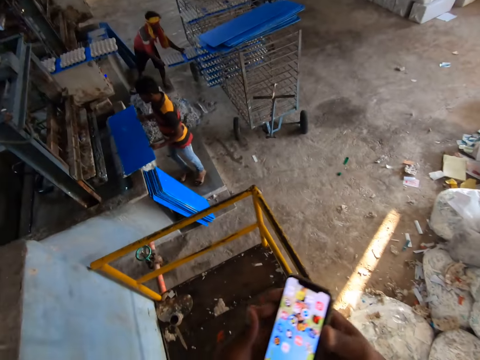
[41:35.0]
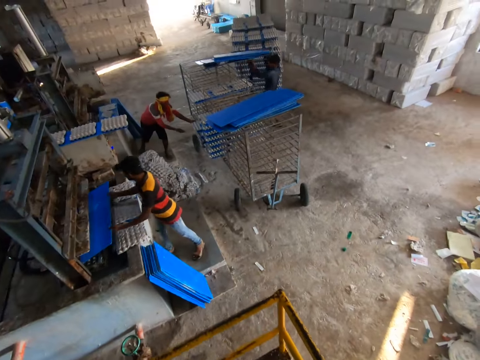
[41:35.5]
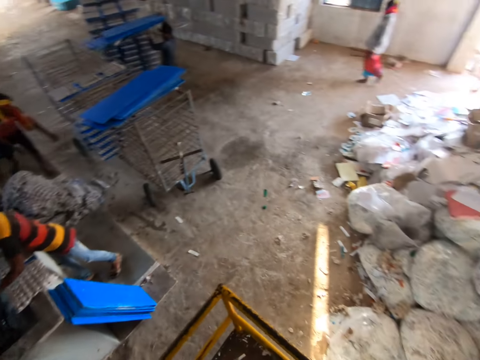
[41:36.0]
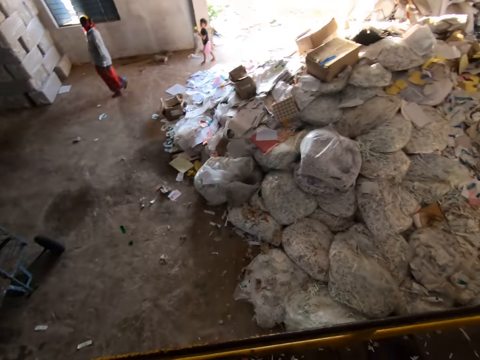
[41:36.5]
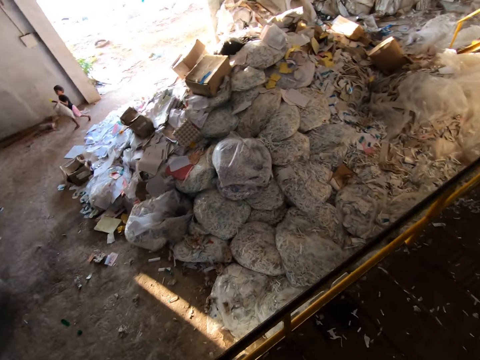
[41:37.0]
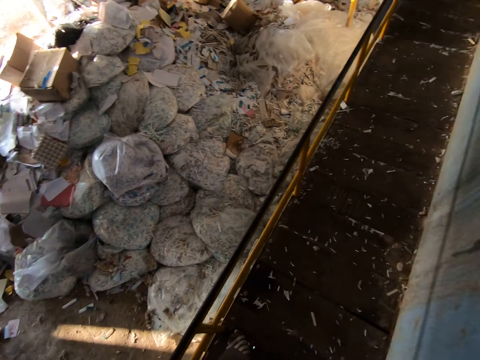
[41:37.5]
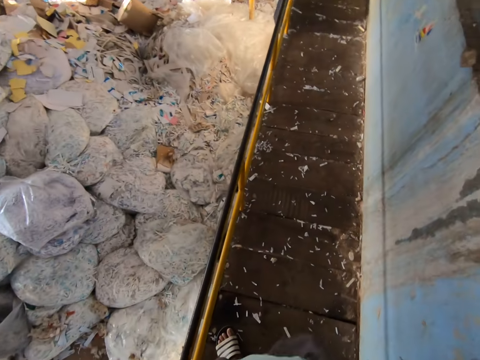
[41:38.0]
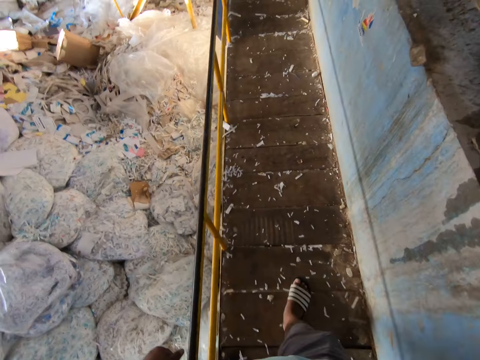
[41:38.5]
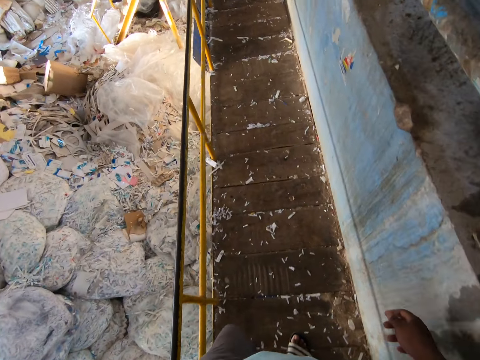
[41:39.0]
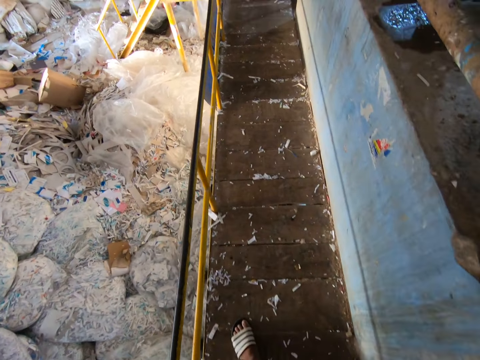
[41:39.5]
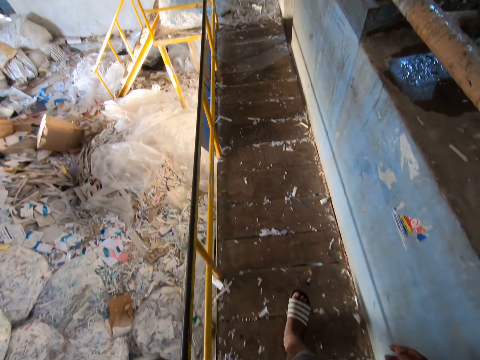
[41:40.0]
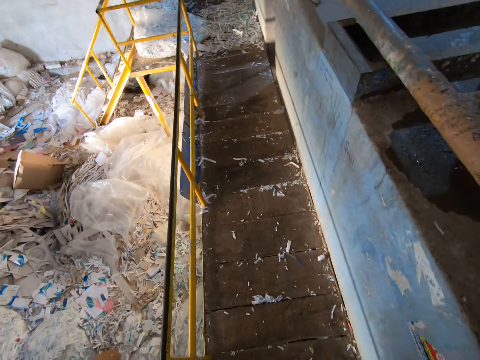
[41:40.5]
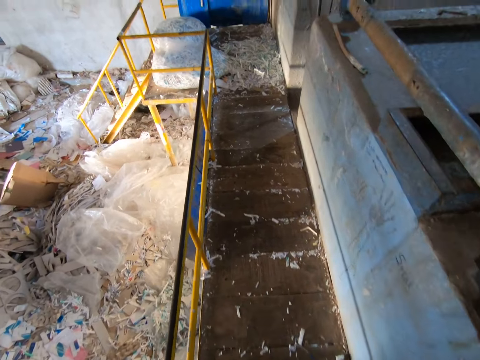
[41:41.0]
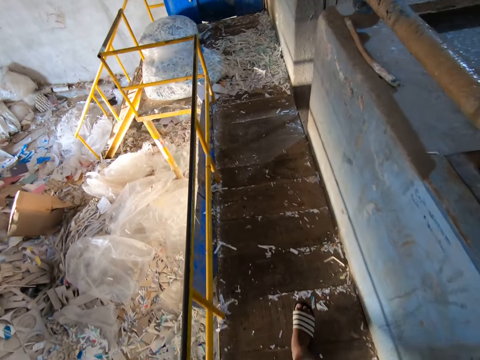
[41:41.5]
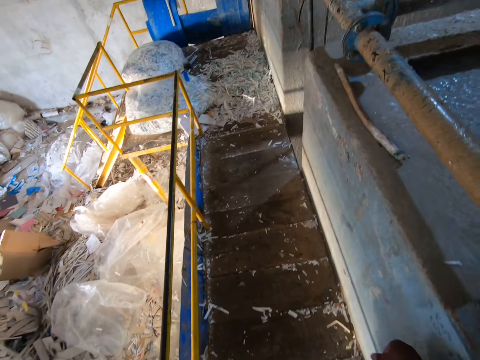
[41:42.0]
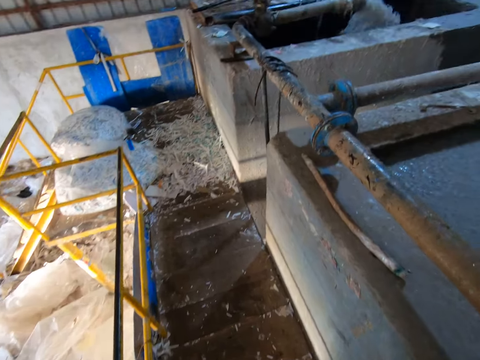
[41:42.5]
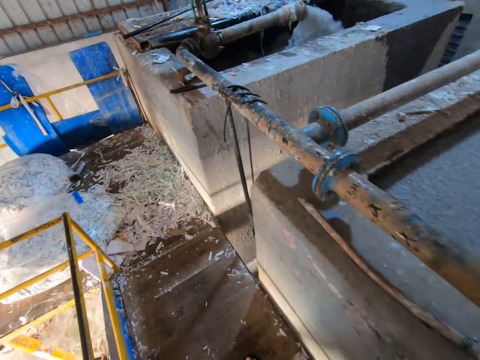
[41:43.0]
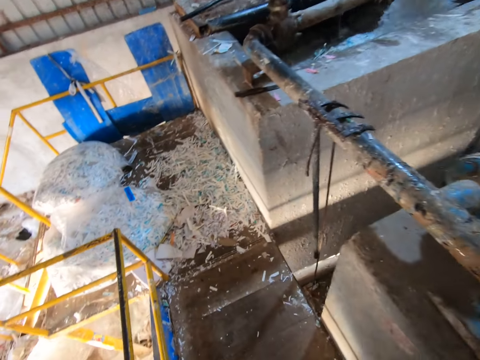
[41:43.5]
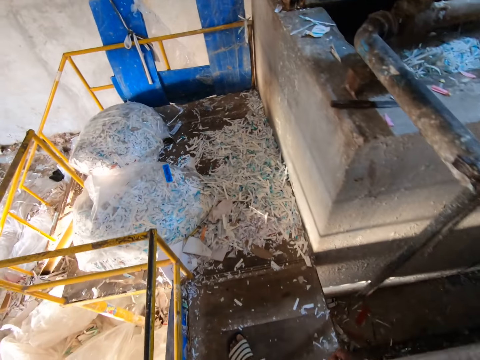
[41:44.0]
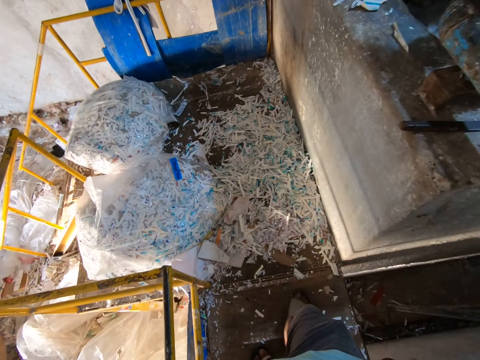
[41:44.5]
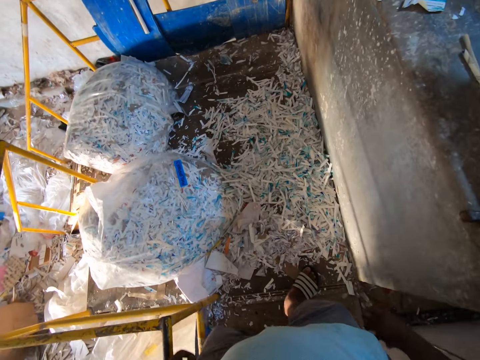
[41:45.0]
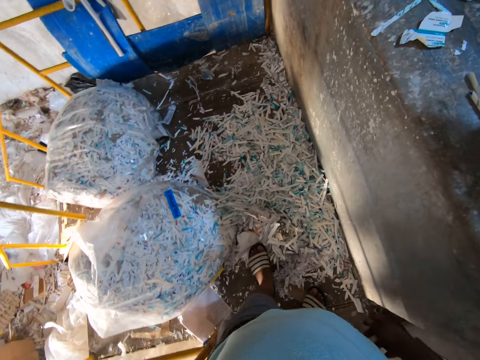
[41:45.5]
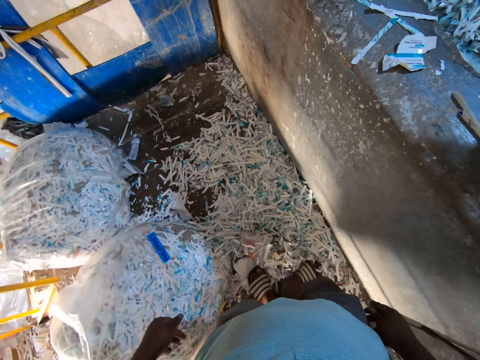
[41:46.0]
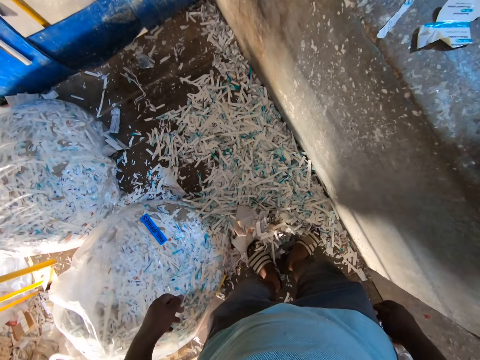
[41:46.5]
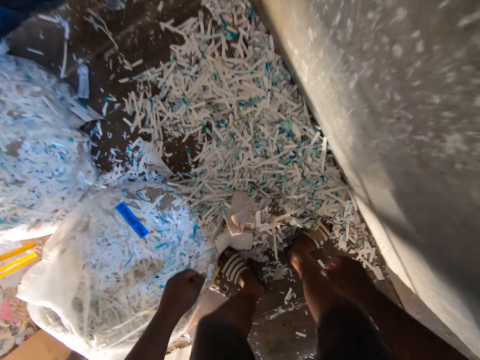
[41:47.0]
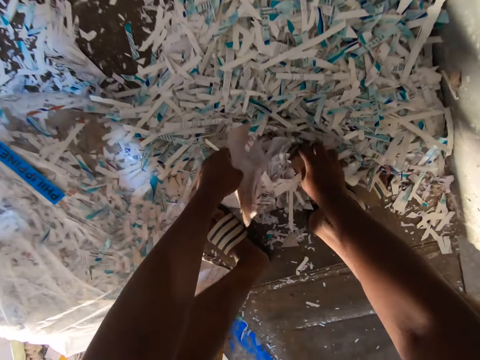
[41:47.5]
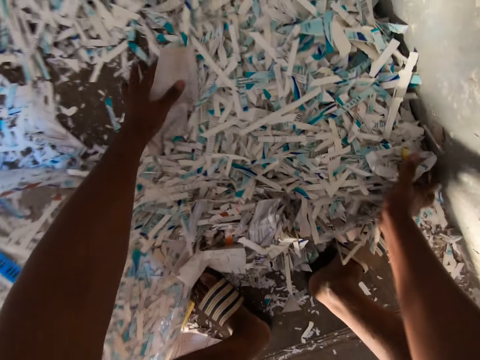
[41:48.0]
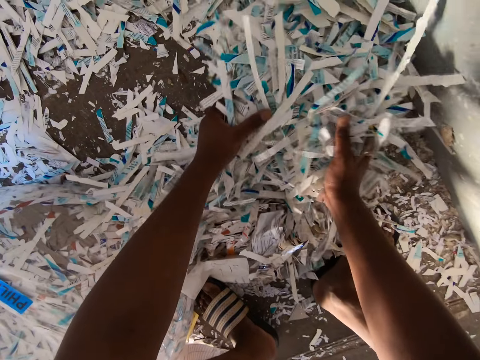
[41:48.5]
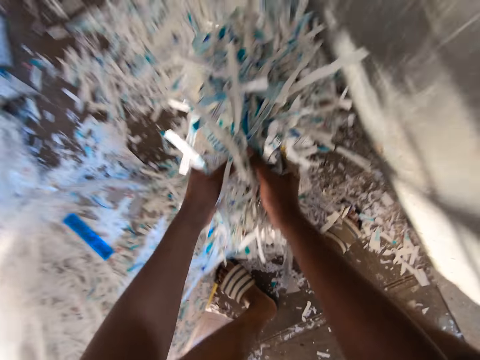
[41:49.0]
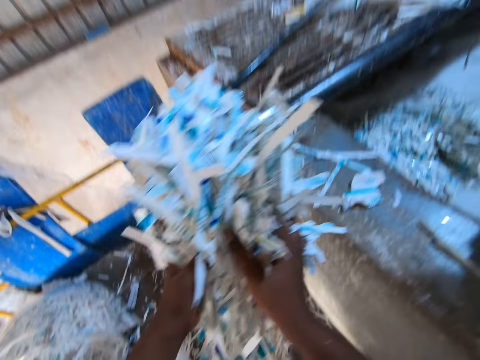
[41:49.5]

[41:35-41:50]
A man places a tray in both hands into the rack. The camera wearer adjusts the phone. Another man picks some trays from the rack with both hands. A third man takes some egg trays from the molding machine with the tray in both hands. The camera wearer walks towards the pulp pool around the paper recycling plant. He kicks some shredded paper on the platform with his left leg. He gathers paper pieces on the floor. He kicks the shredded paper on the platform with his right leg. He picks the shredded paper from the platform with both hands.

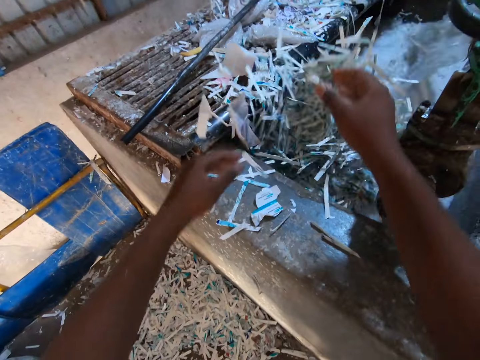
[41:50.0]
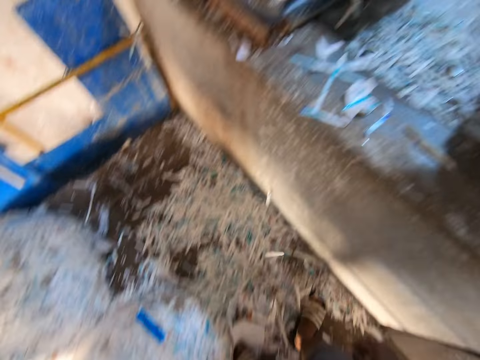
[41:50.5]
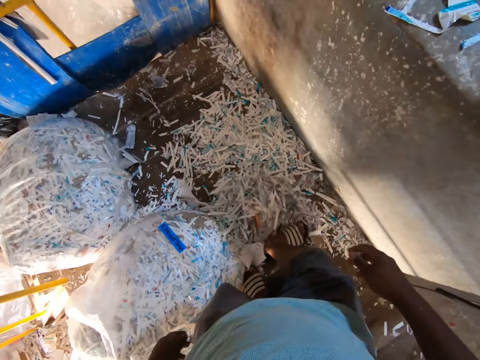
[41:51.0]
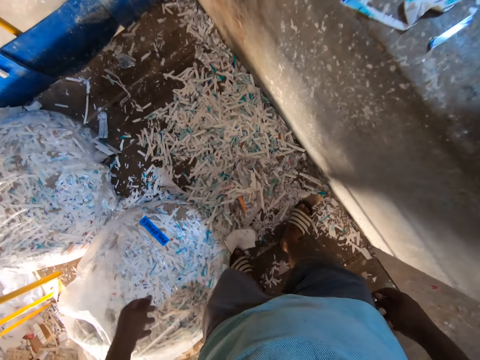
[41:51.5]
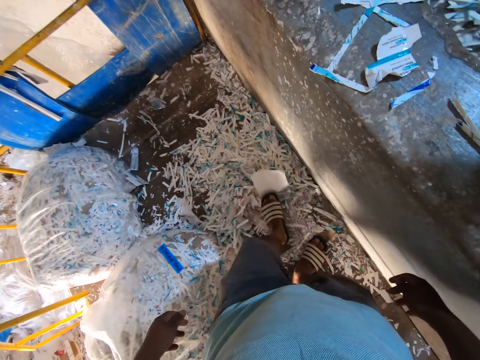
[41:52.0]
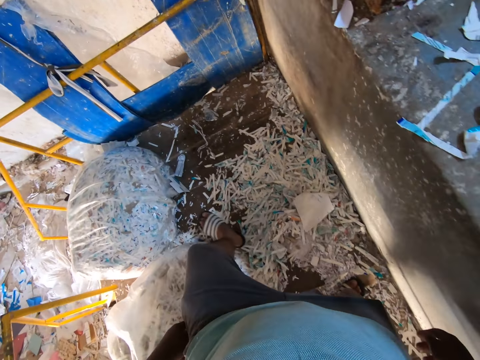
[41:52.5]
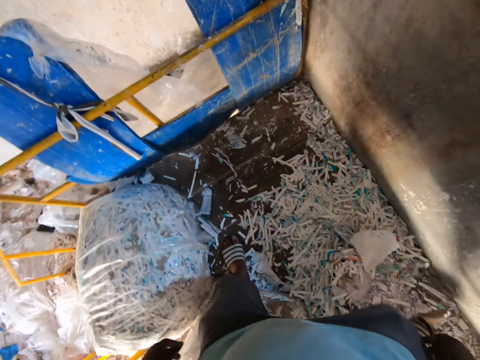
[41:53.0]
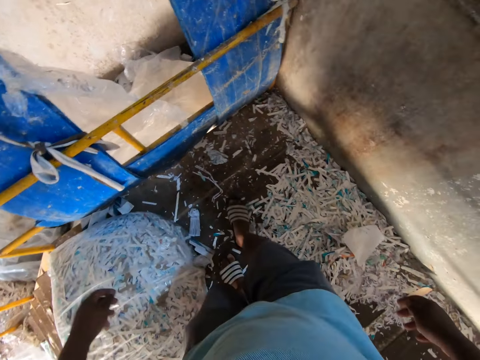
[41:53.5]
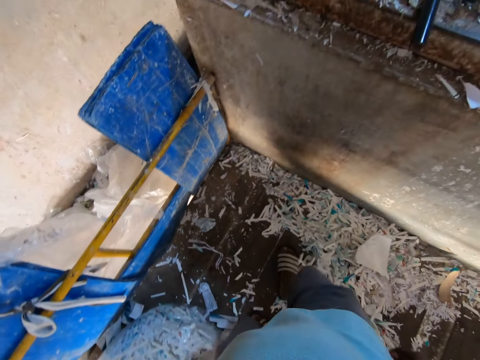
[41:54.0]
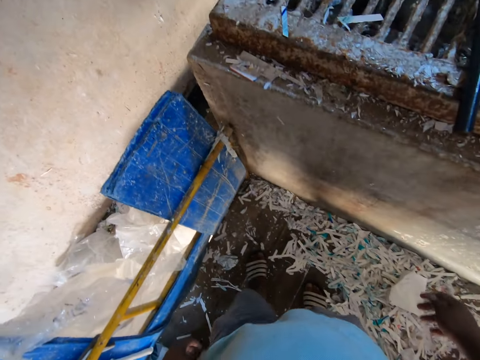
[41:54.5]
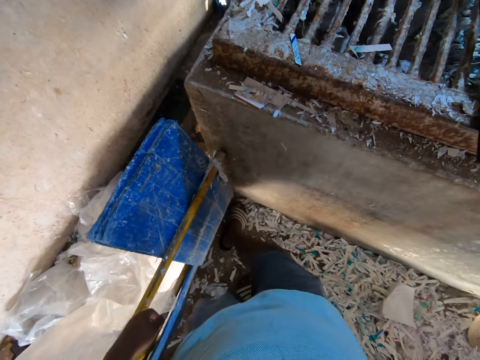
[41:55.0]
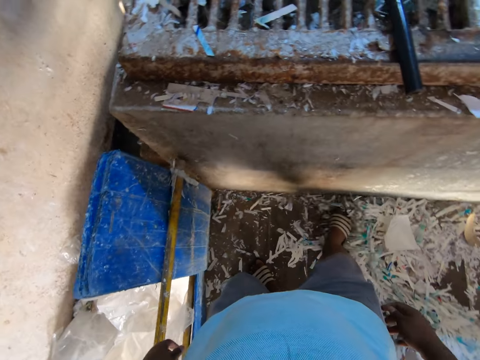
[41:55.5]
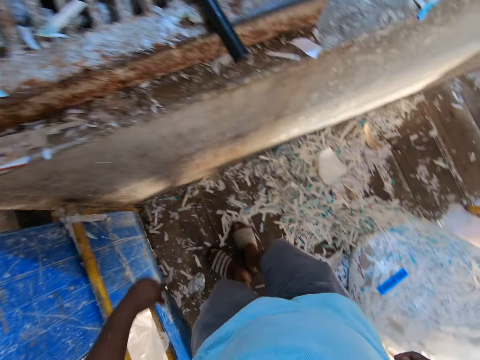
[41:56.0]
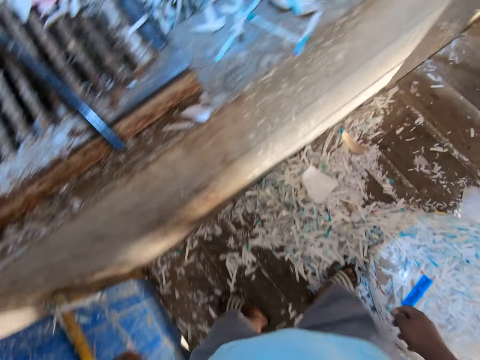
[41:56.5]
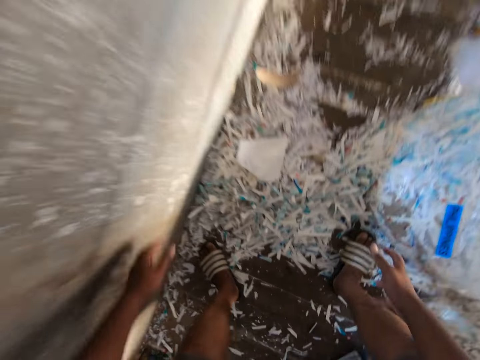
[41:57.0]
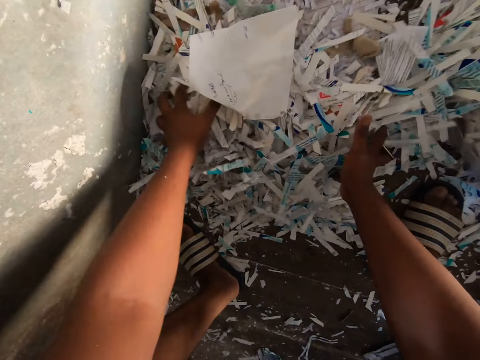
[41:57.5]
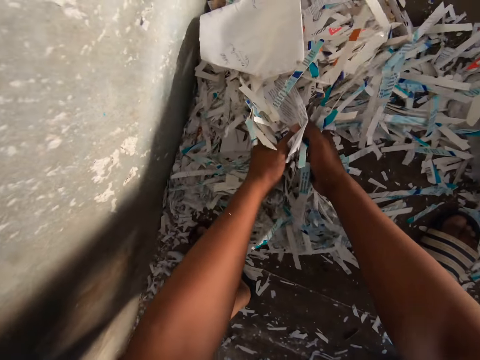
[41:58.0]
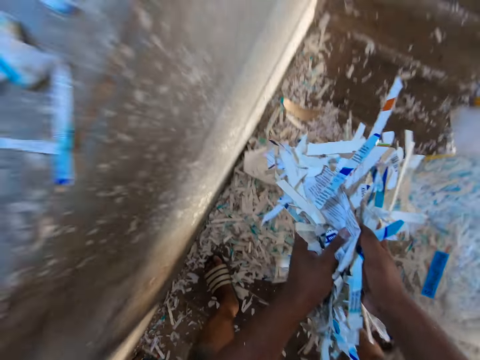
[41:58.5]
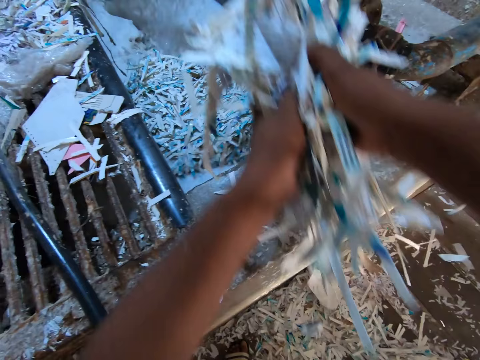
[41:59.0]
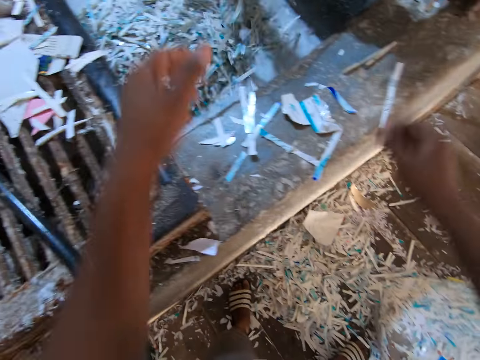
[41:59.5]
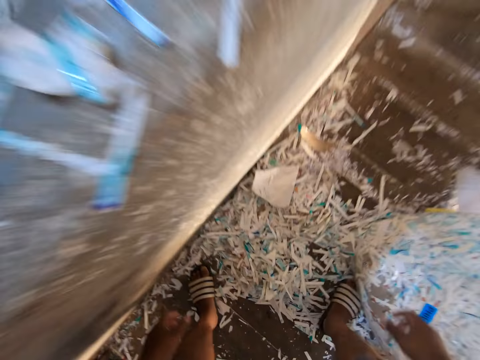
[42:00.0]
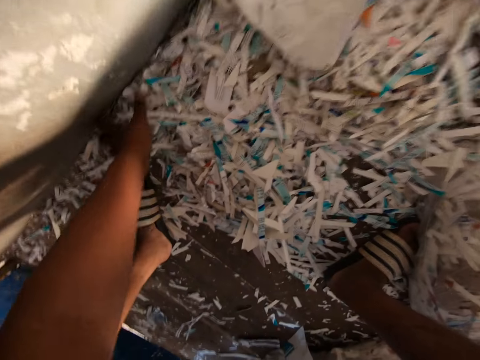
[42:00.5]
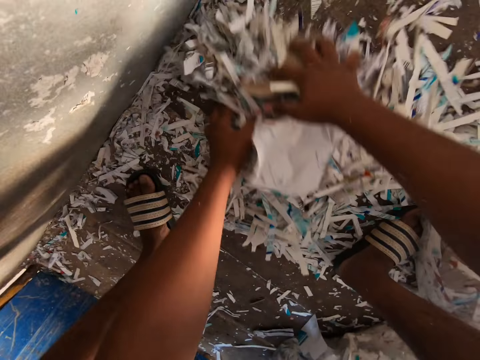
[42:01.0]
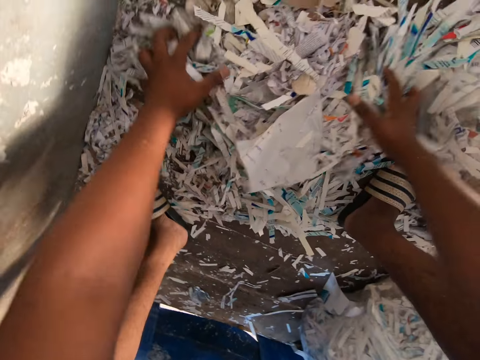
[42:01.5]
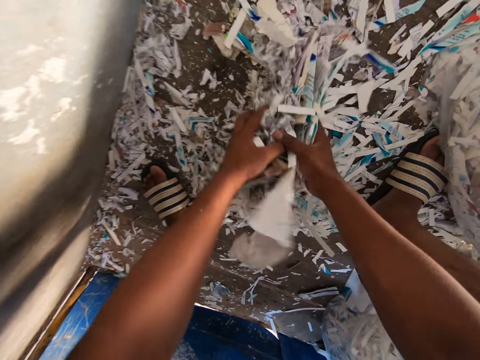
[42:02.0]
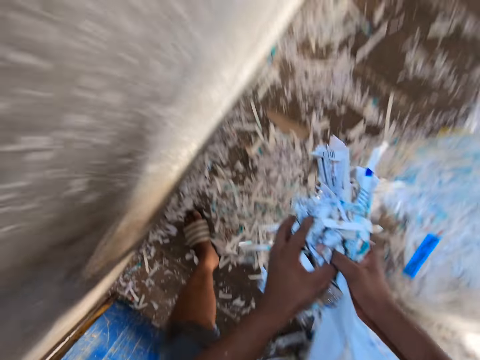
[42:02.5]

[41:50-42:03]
The camera wearer tosses the shredded paper in both hands into the pulp pool. He kicks some shredded paper on the platform with his right leg. He gathers paper pieces on the floor. He kicks the shredded paper on the platform with his left leg. He kicks the shredded paper on the platform with his right leg. He kicks the shredded paper on the platform with his left leg. He picks the shredded paper from the platform with both hands. He tosses the shredded paper in both hands into the pulp pool. He gathers the shredded paper on the platform with both hands. He picks the shredded paper from the platform with both hands.
